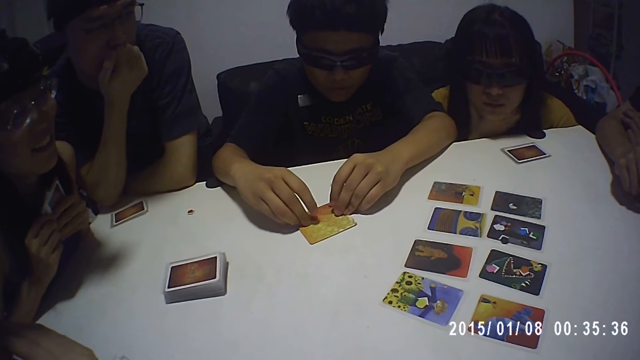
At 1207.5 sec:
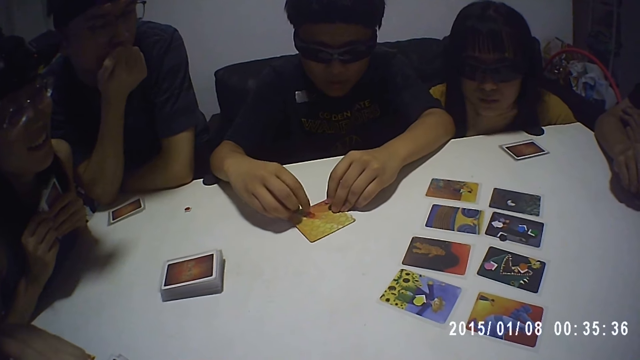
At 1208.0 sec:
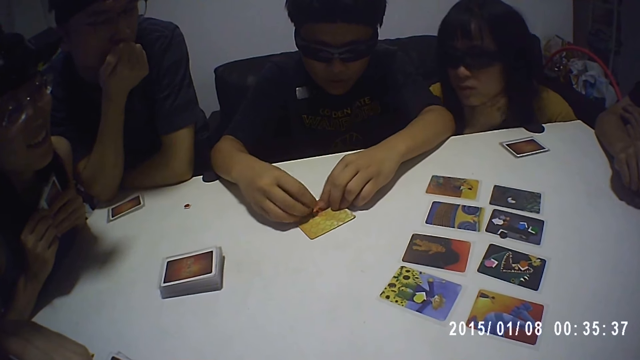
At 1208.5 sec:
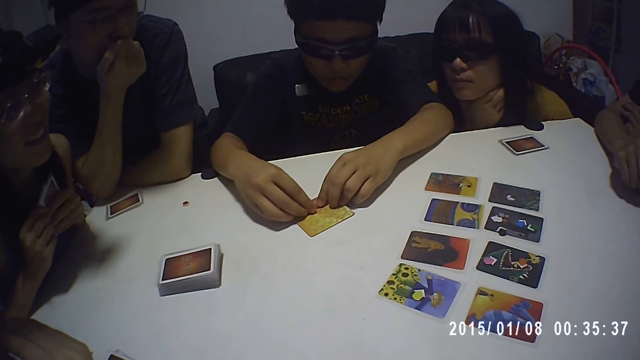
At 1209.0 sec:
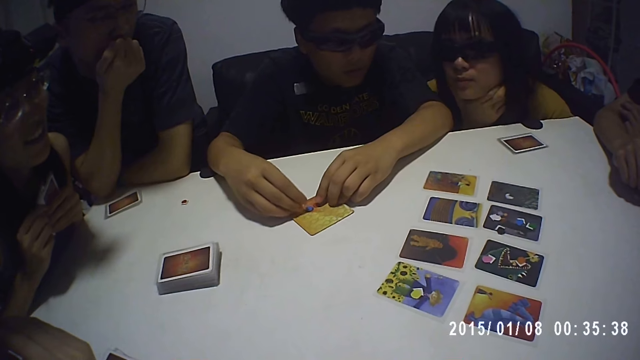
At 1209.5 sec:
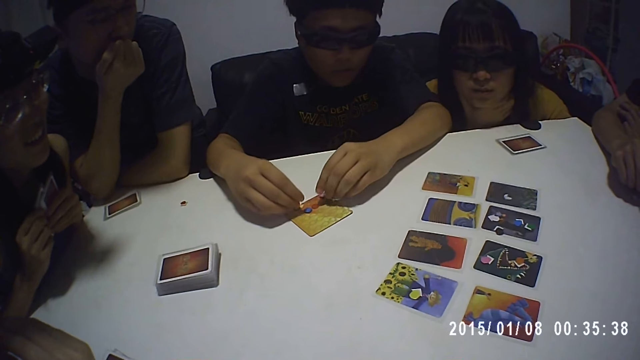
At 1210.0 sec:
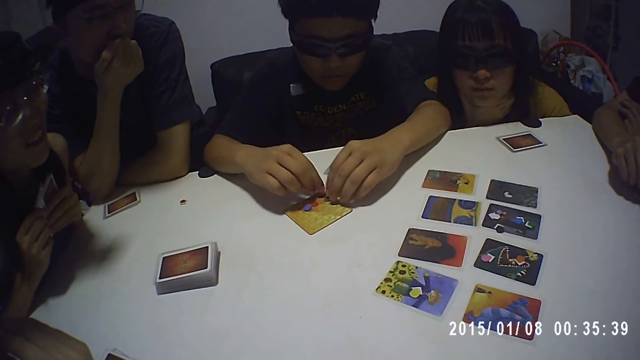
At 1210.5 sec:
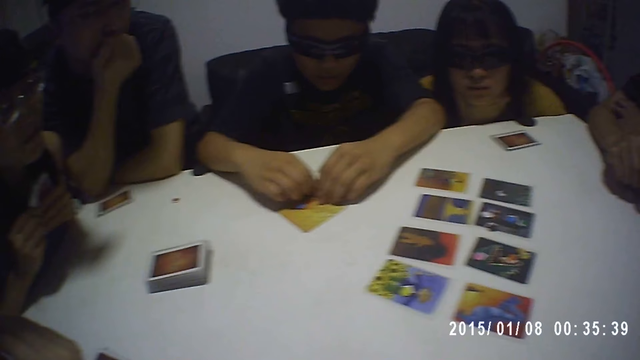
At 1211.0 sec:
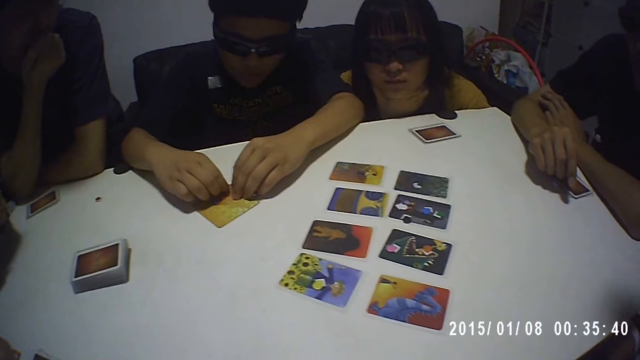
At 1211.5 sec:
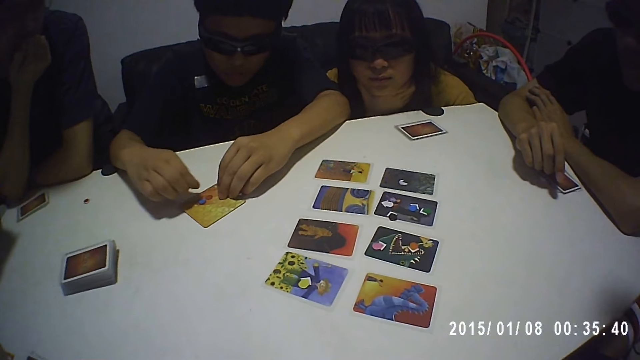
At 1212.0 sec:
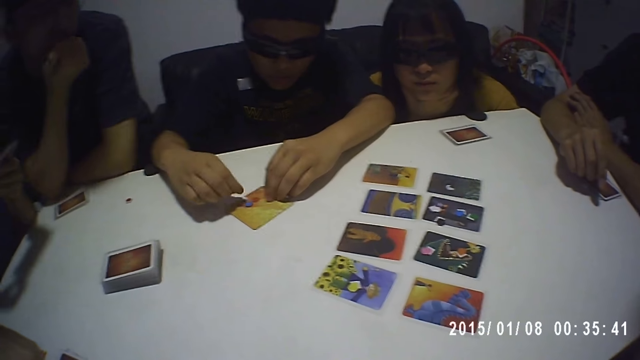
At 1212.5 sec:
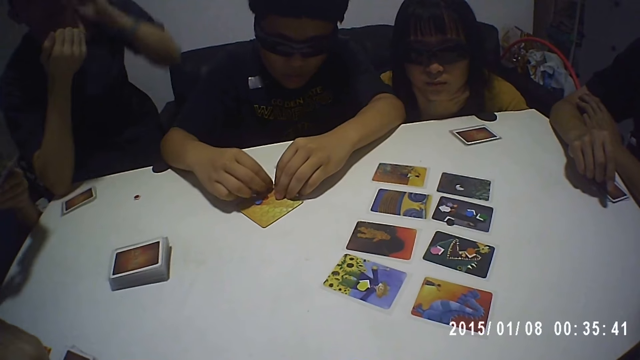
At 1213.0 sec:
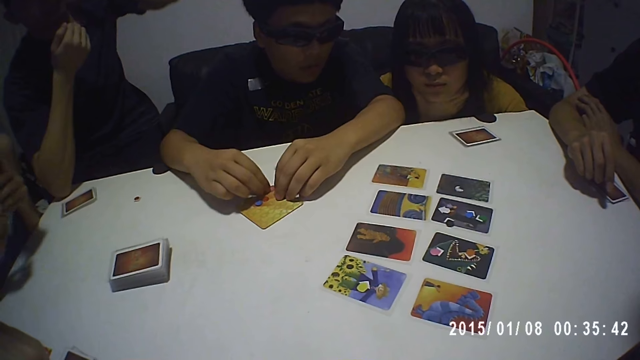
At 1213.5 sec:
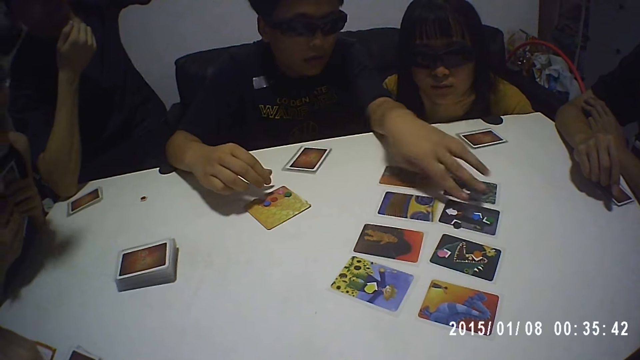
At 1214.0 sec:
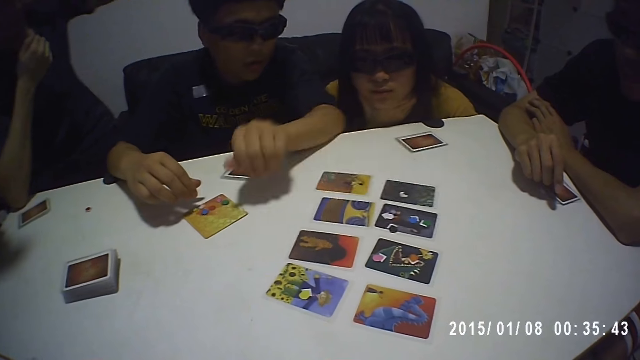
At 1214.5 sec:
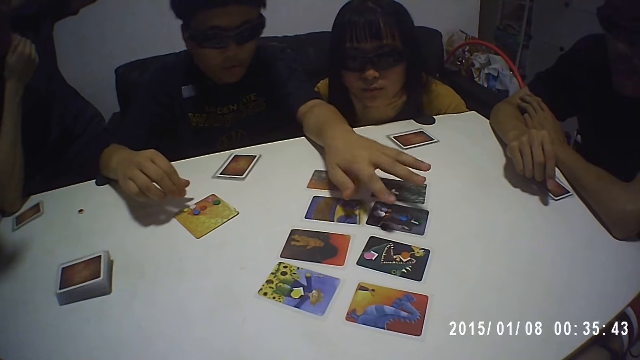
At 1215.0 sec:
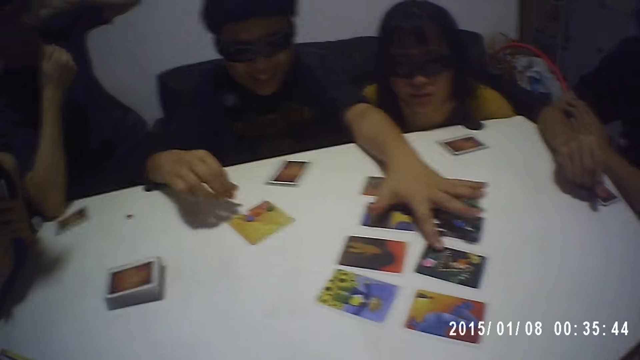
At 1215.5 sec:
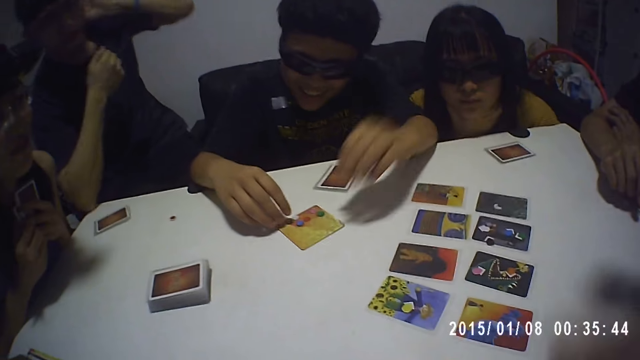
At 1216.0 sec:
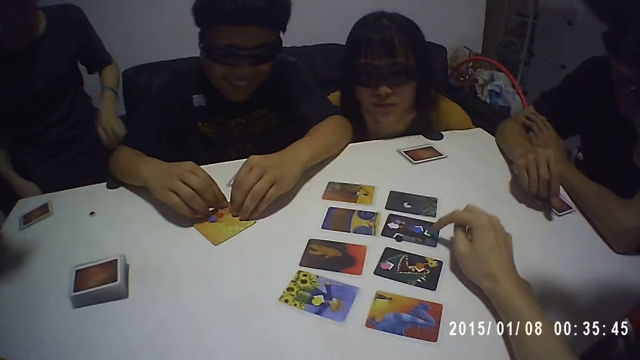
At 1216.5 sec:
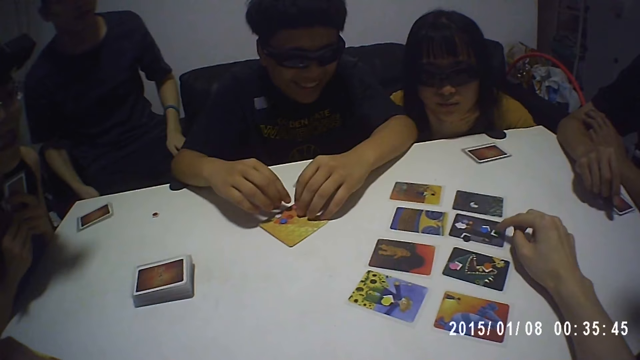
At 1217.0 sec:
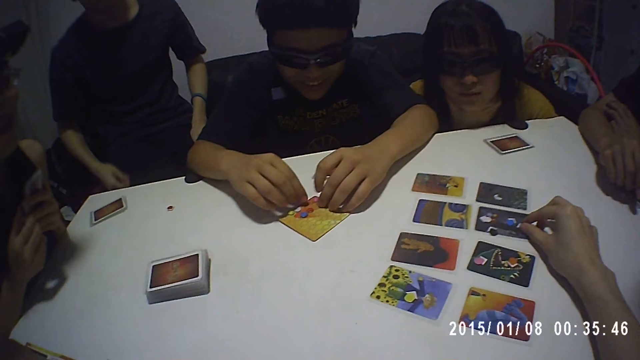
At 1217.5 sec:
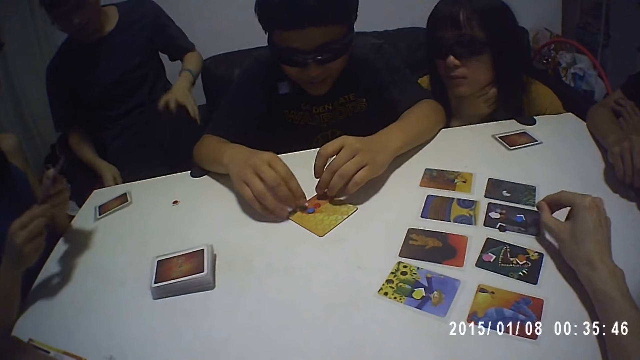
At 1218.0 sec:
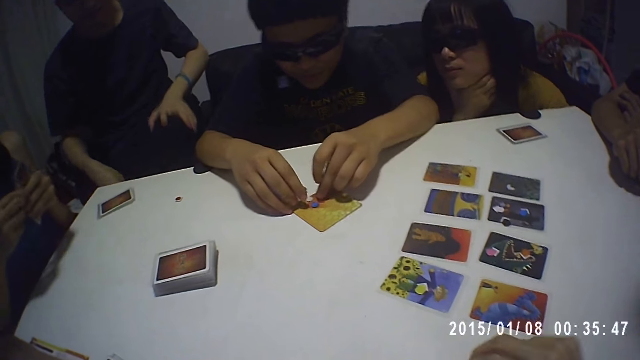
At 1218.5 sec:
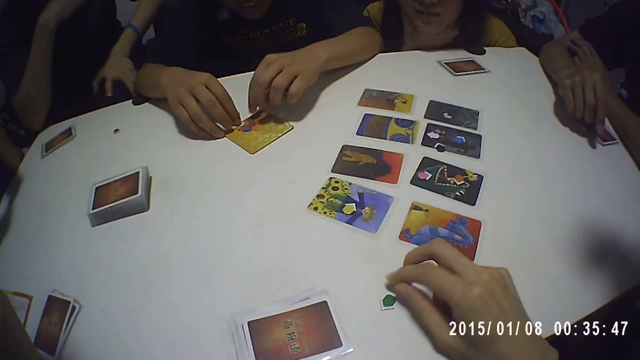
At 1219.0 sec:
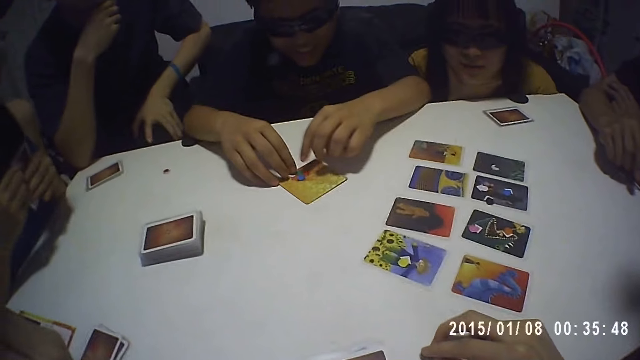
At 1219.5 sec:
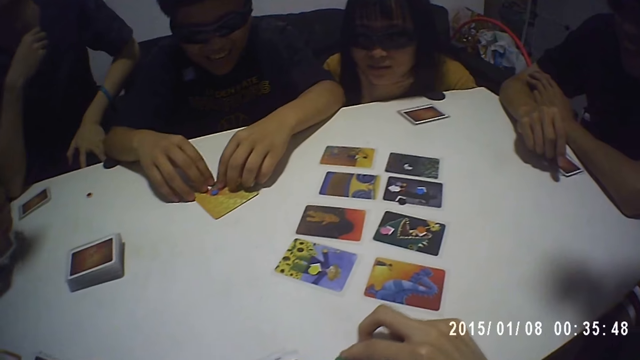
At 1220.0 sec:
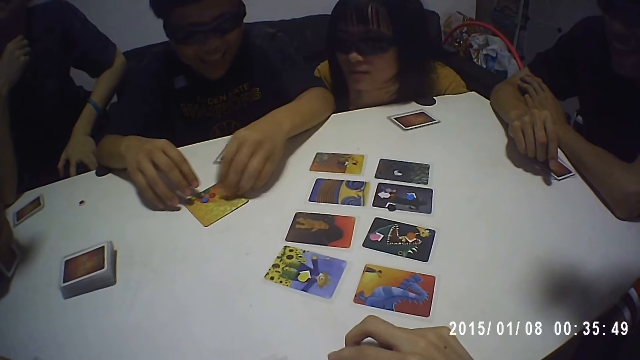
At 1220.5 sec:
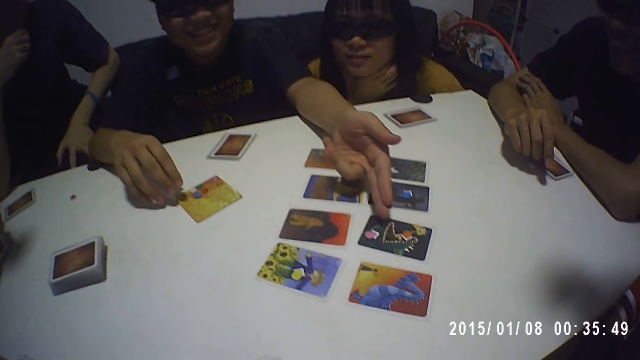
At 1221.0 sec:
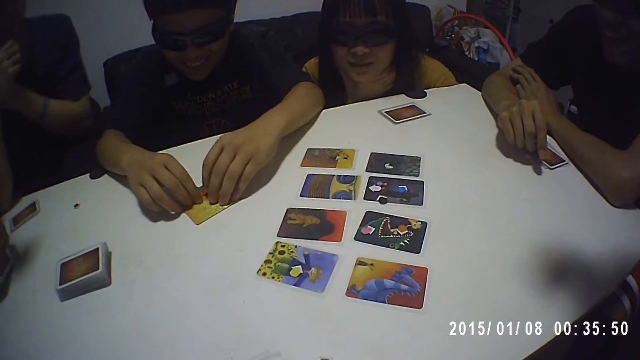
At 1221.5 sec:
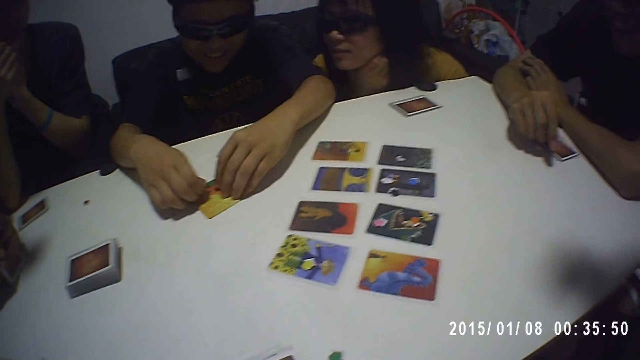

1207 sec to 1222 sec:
A man touches the pieces of paper on the card. The camera wearer picks a piece of paper from the card. They put the piece of paper on the table. The man moves the pebbles on the board.

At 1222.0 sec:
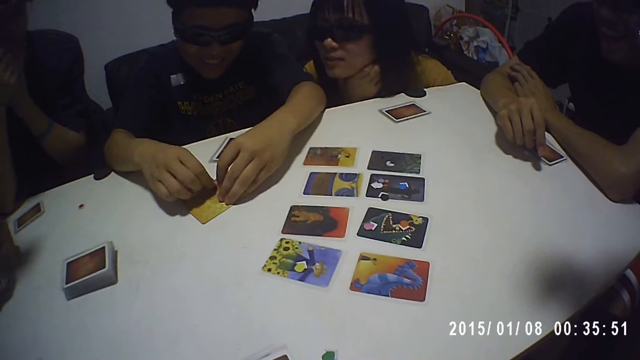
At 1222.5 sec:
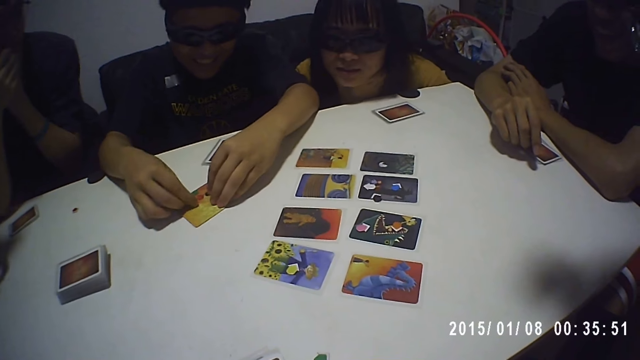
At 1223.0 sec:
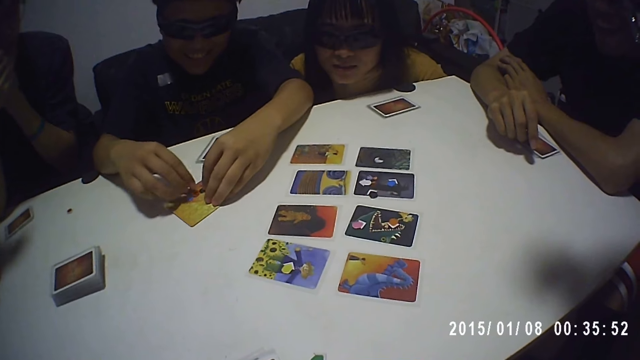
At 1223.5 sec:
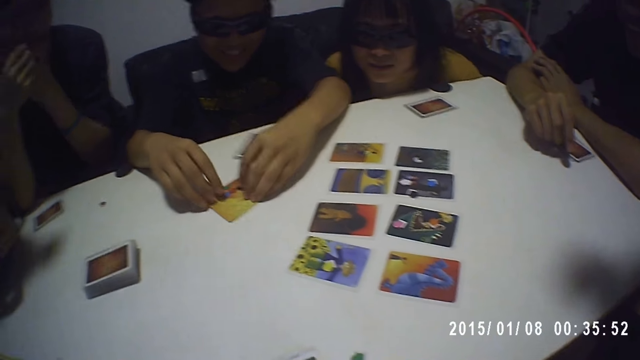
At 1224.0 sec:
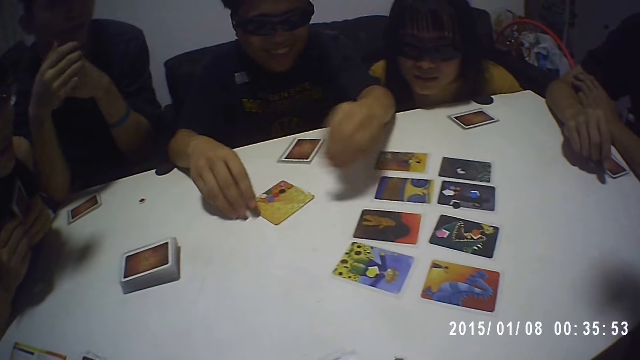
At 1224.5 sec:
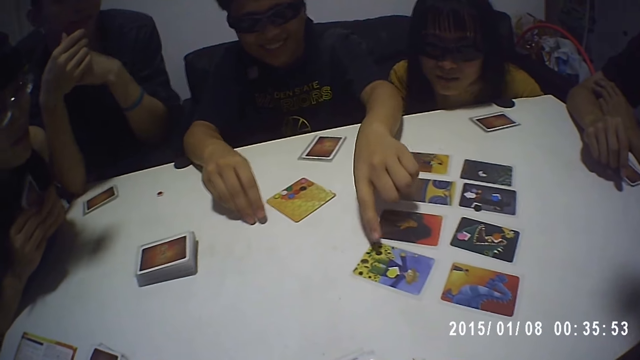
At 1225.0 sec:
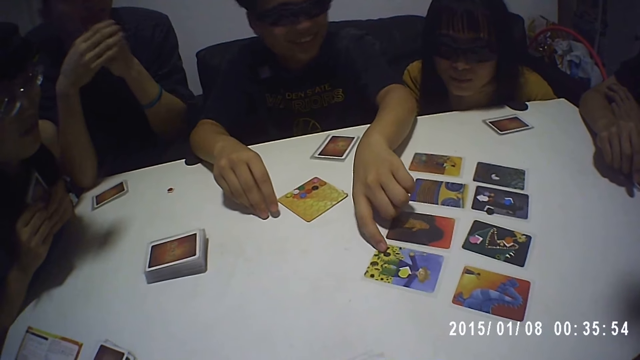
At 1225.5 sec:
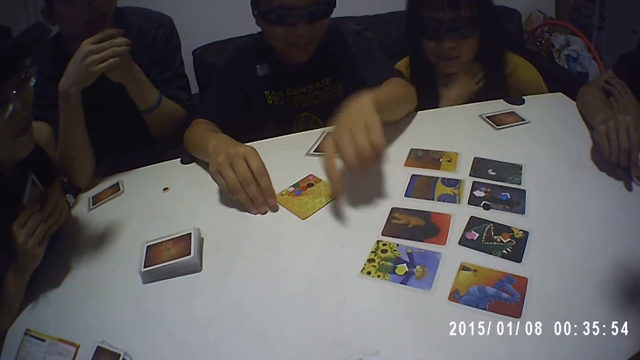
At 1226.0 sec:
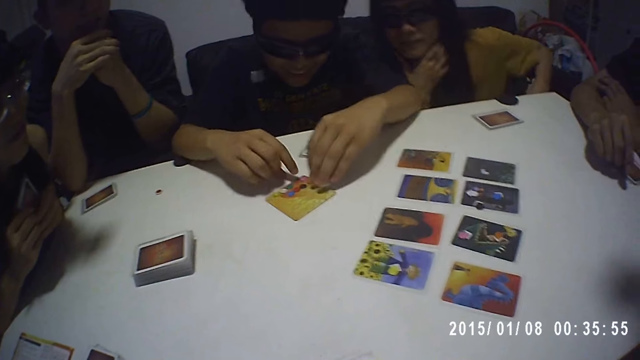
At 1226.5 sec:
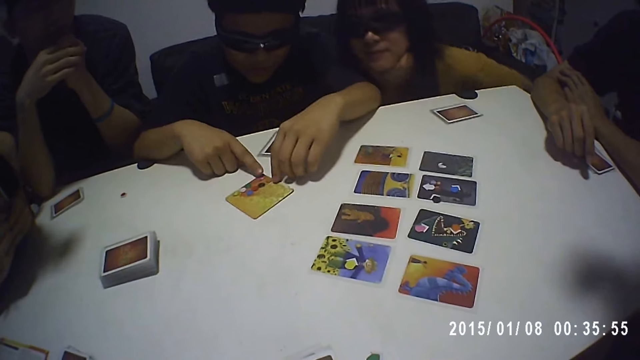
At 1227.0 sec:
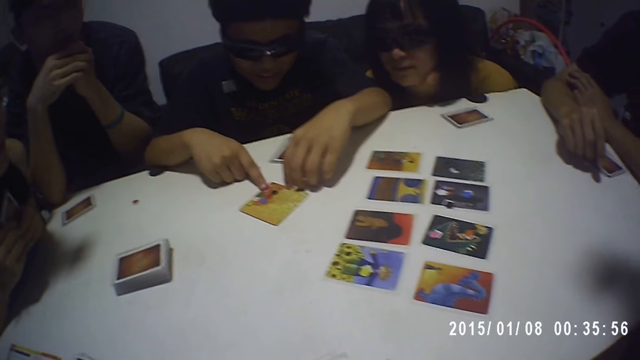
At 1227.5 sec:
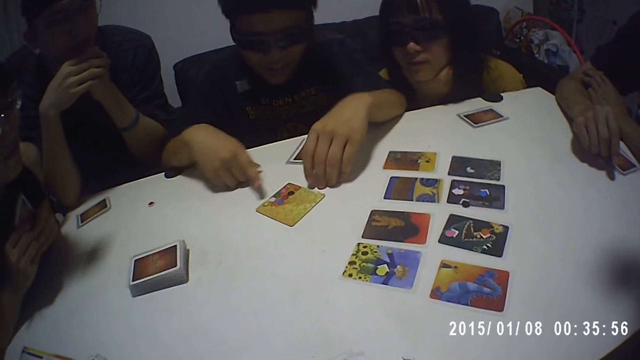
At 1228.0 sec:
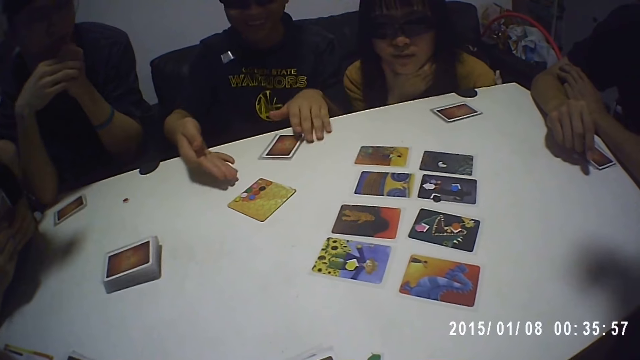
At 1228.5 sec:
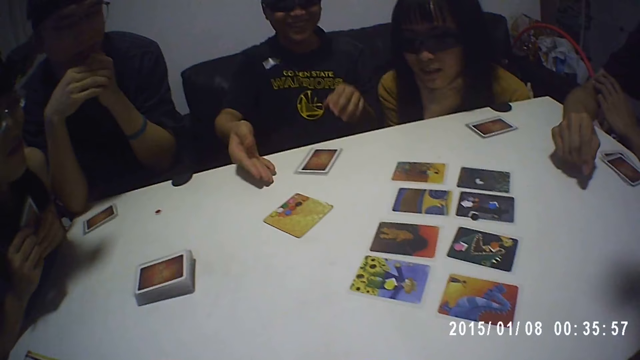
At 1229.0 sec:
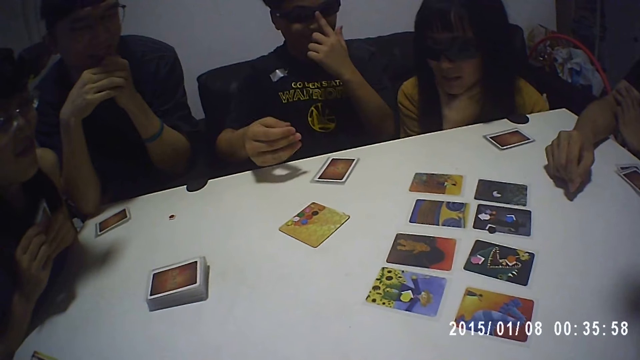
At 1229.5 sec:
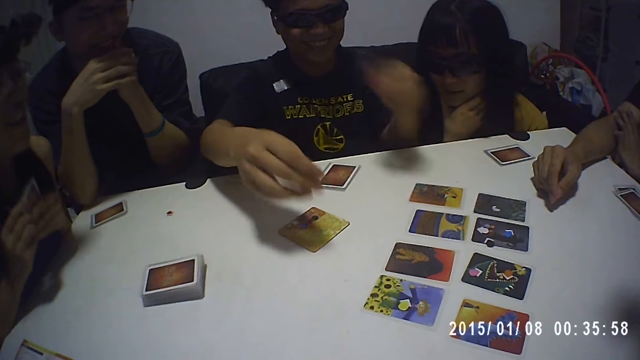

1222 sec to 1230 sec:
A man moves the beads on the cards. The man touches the card.
